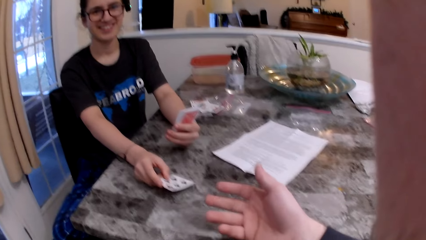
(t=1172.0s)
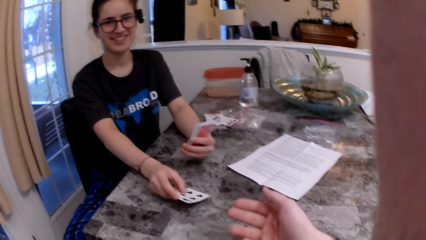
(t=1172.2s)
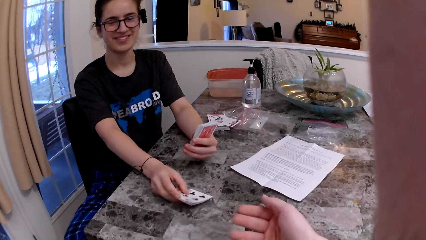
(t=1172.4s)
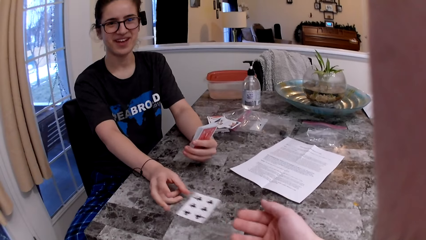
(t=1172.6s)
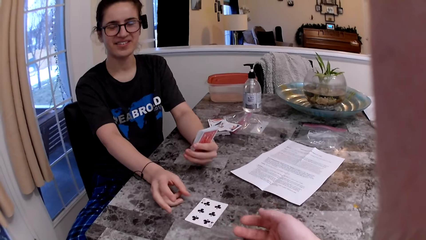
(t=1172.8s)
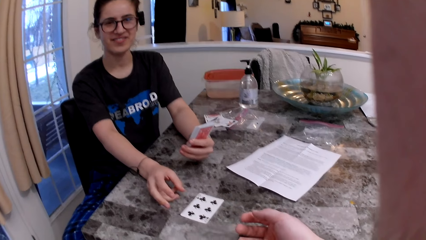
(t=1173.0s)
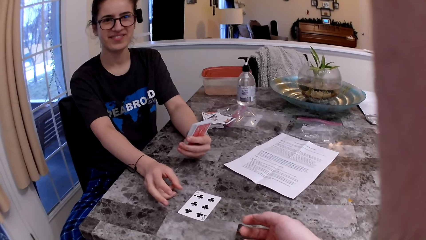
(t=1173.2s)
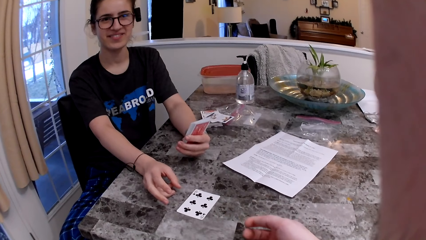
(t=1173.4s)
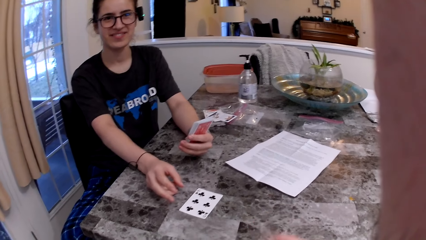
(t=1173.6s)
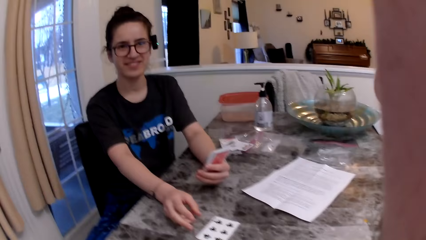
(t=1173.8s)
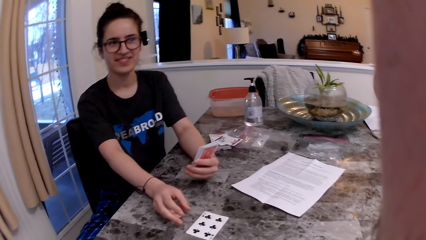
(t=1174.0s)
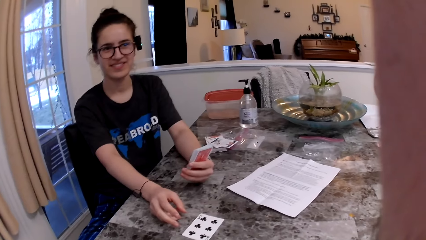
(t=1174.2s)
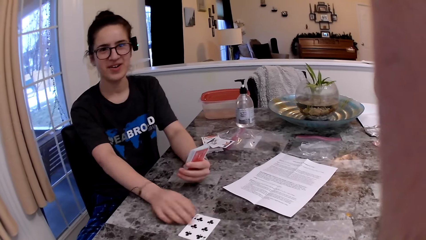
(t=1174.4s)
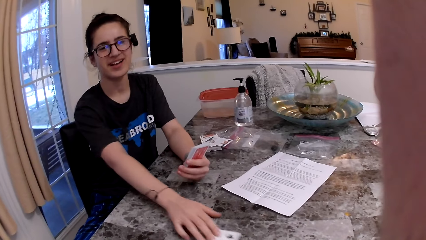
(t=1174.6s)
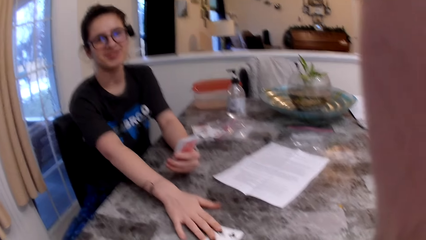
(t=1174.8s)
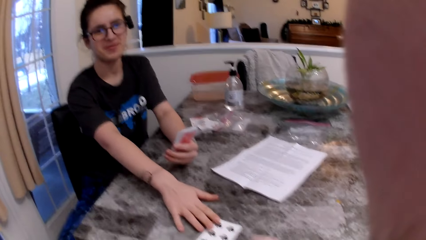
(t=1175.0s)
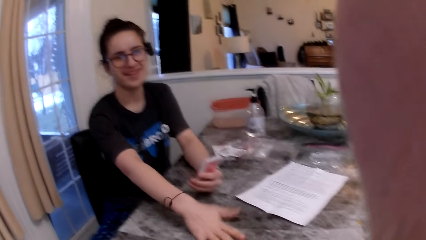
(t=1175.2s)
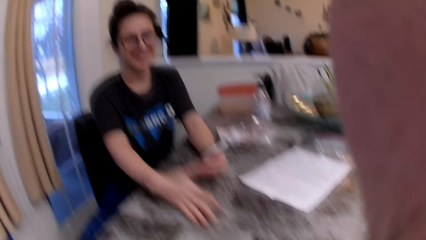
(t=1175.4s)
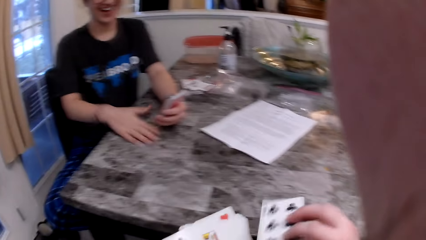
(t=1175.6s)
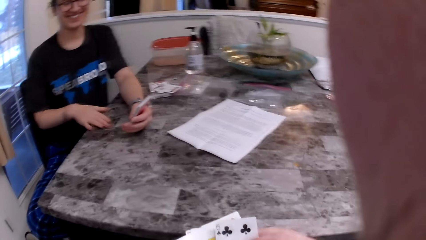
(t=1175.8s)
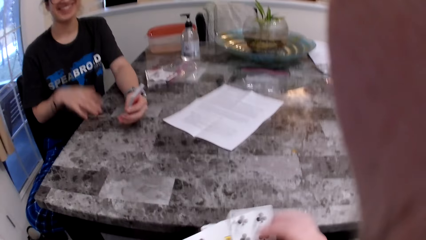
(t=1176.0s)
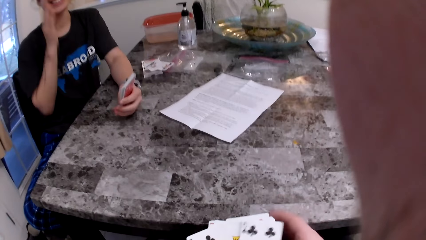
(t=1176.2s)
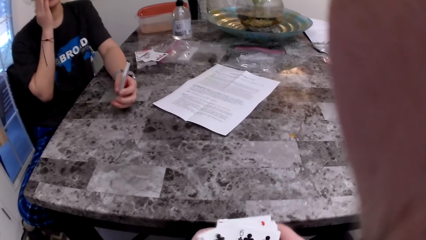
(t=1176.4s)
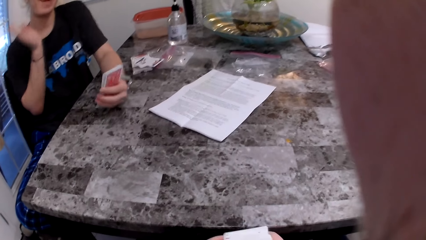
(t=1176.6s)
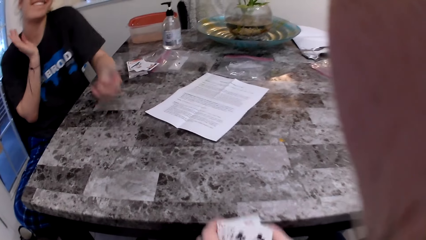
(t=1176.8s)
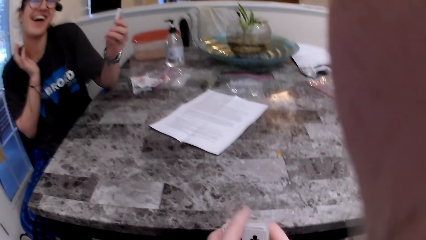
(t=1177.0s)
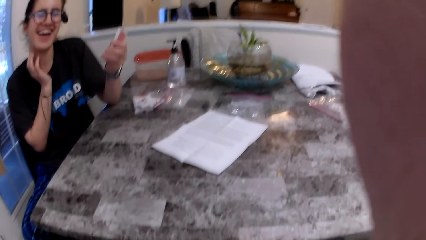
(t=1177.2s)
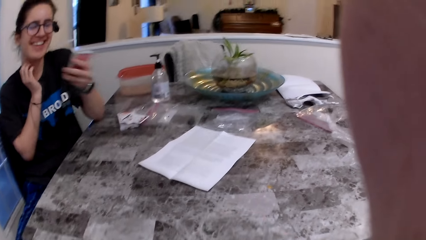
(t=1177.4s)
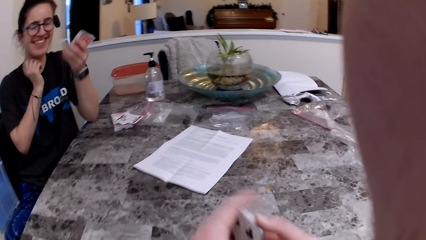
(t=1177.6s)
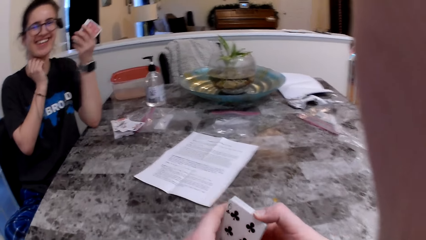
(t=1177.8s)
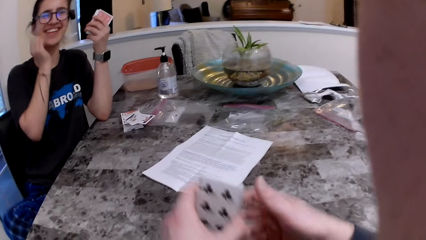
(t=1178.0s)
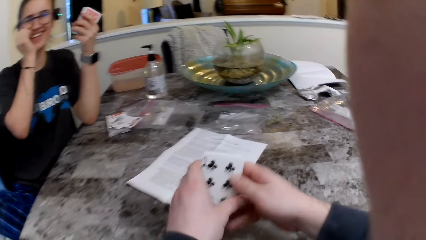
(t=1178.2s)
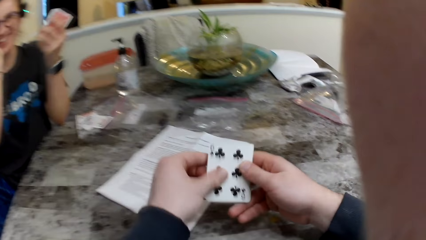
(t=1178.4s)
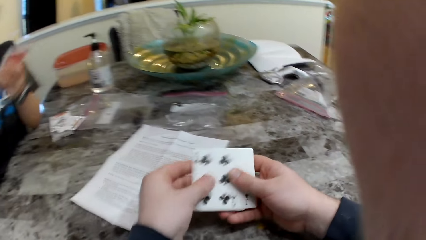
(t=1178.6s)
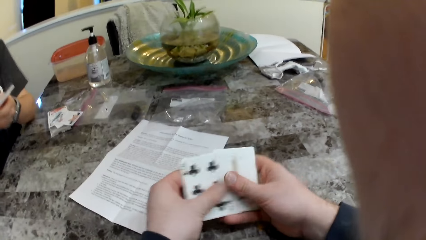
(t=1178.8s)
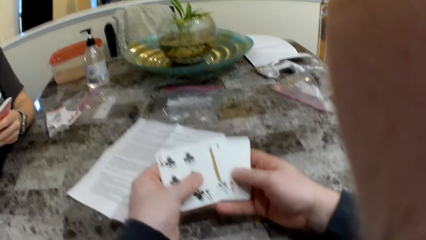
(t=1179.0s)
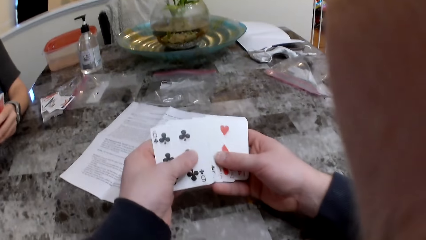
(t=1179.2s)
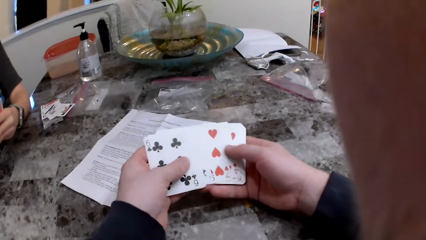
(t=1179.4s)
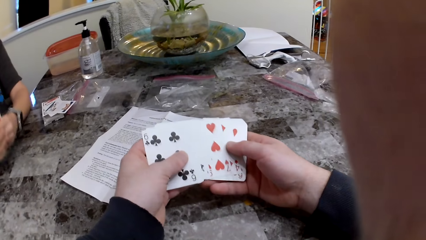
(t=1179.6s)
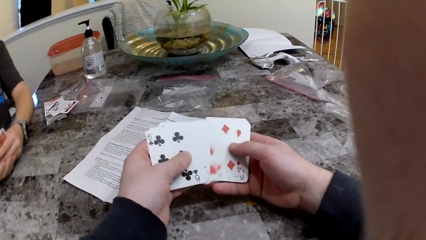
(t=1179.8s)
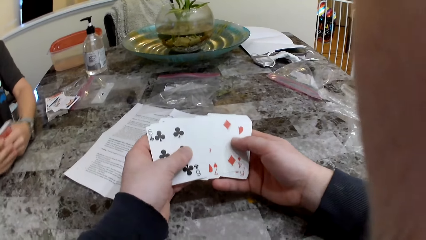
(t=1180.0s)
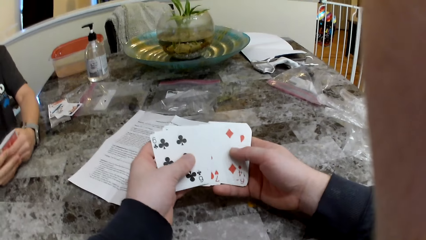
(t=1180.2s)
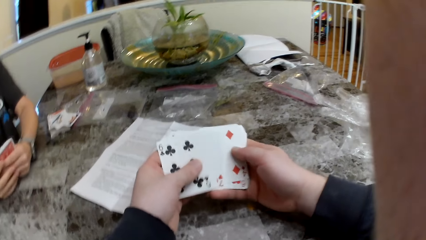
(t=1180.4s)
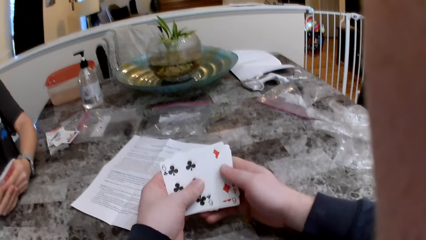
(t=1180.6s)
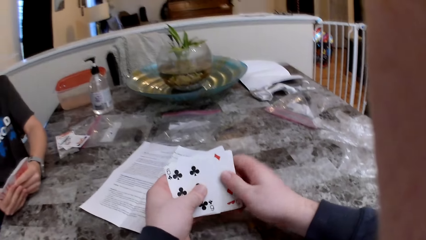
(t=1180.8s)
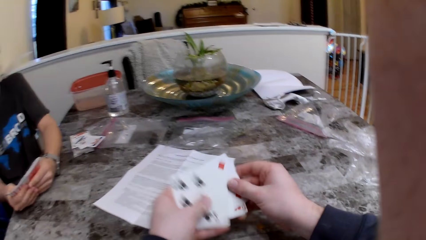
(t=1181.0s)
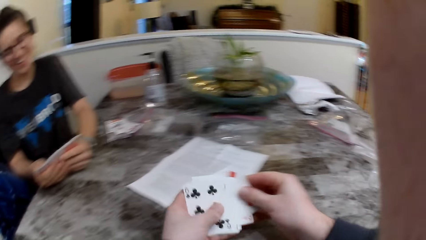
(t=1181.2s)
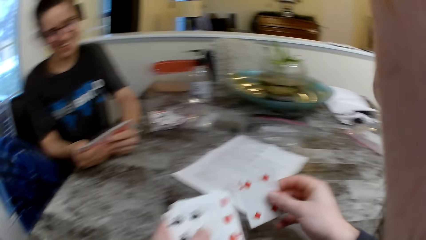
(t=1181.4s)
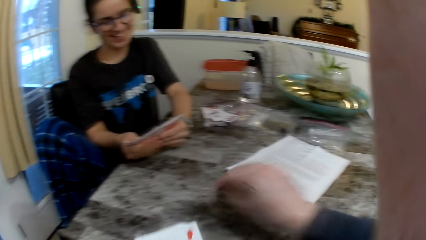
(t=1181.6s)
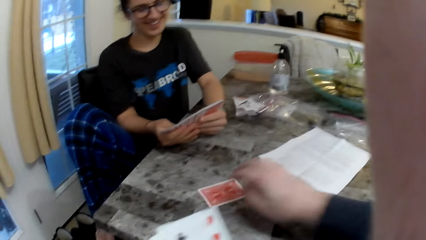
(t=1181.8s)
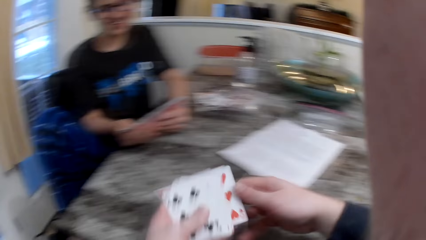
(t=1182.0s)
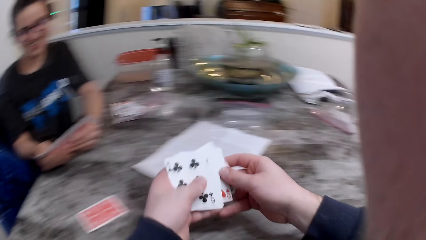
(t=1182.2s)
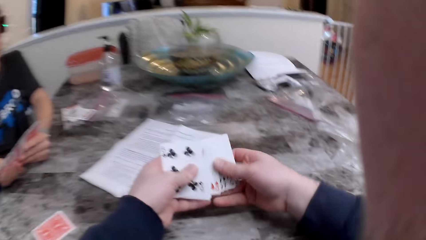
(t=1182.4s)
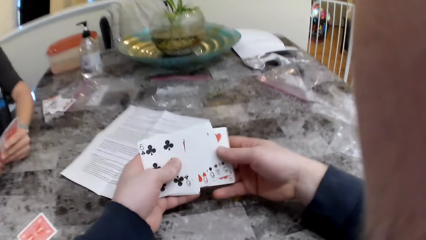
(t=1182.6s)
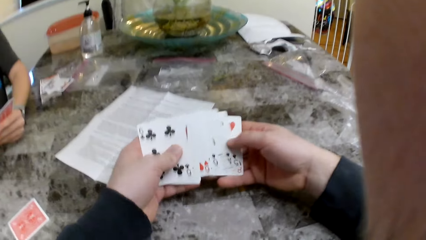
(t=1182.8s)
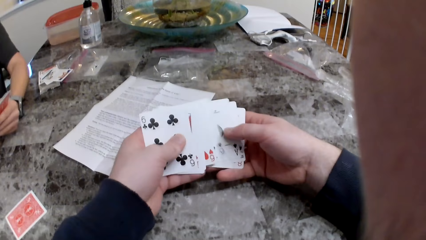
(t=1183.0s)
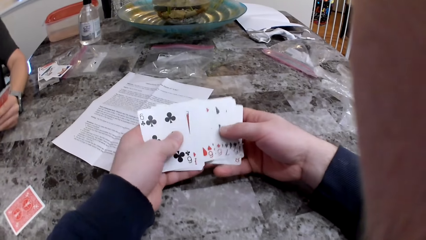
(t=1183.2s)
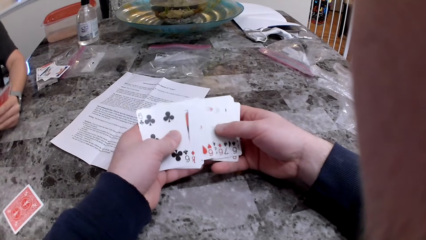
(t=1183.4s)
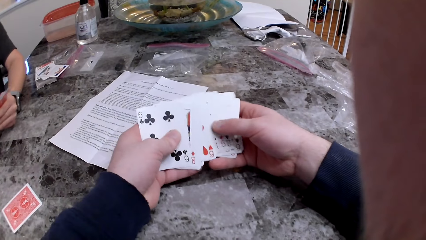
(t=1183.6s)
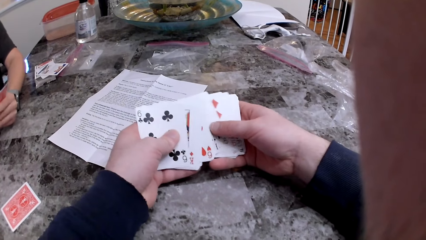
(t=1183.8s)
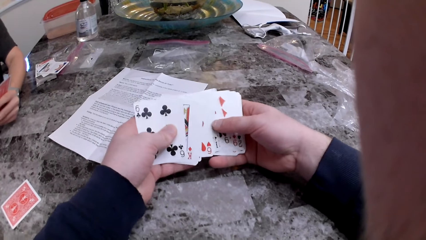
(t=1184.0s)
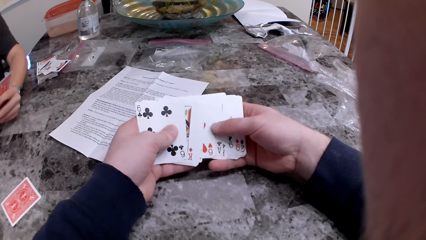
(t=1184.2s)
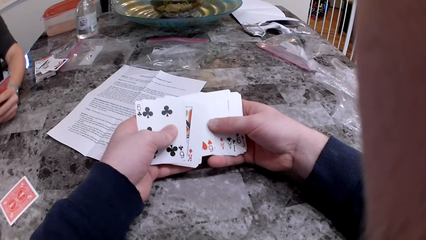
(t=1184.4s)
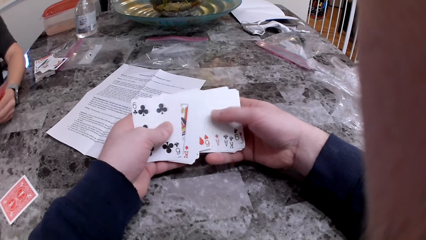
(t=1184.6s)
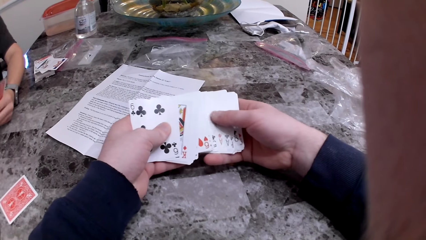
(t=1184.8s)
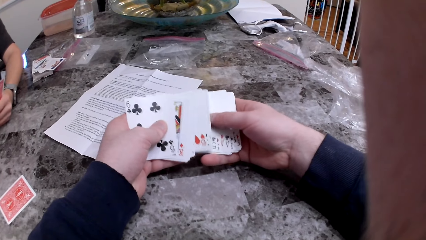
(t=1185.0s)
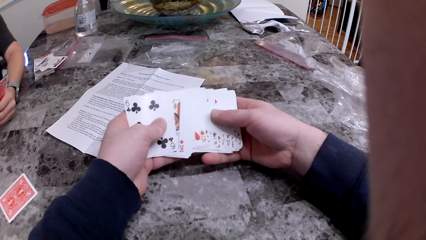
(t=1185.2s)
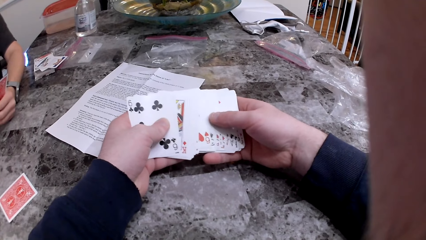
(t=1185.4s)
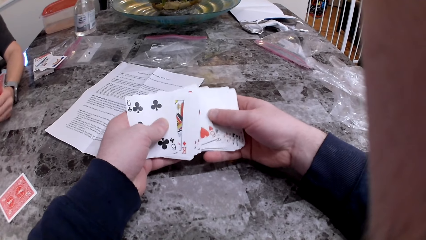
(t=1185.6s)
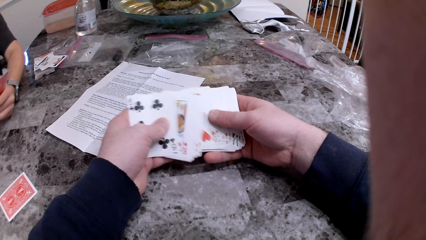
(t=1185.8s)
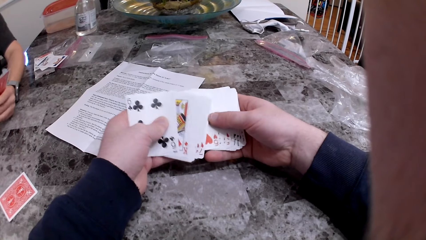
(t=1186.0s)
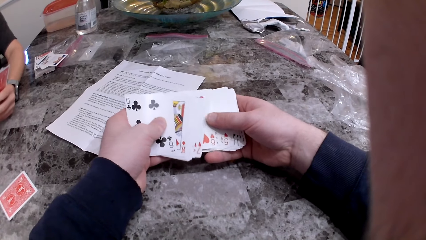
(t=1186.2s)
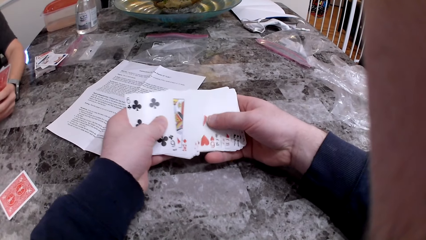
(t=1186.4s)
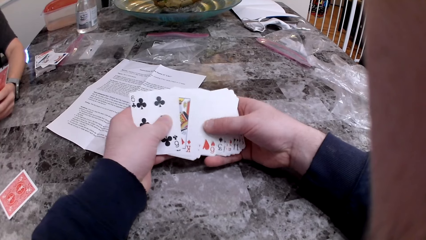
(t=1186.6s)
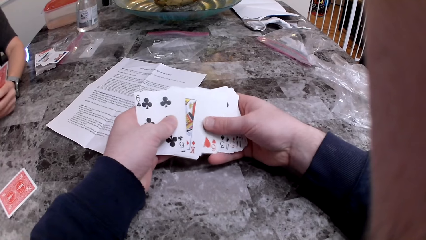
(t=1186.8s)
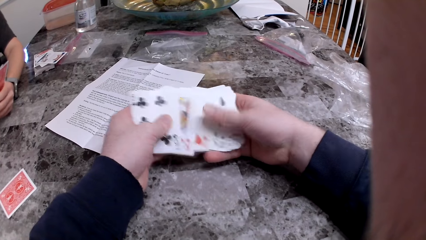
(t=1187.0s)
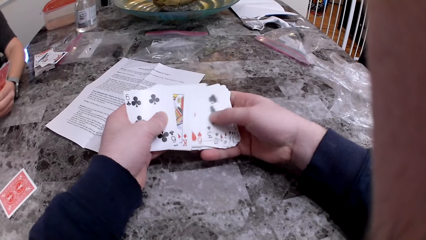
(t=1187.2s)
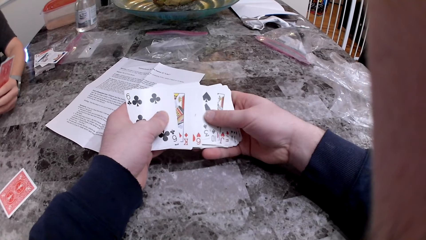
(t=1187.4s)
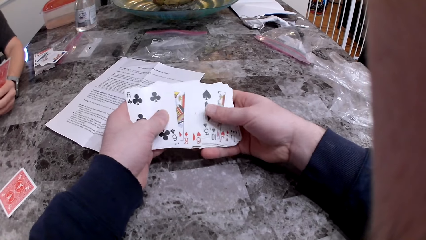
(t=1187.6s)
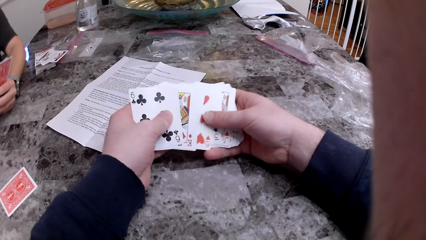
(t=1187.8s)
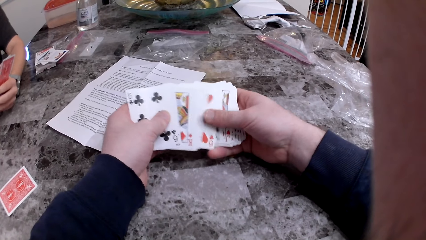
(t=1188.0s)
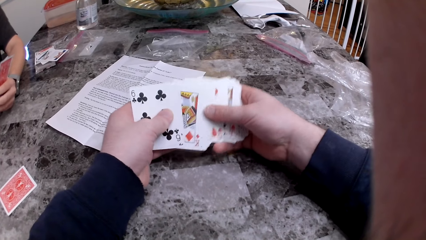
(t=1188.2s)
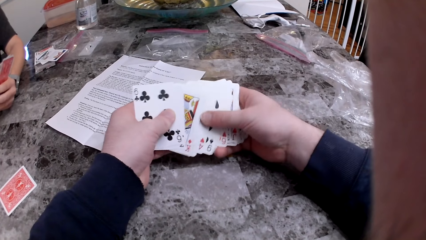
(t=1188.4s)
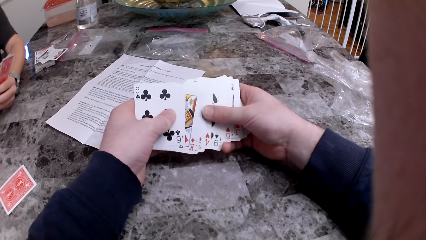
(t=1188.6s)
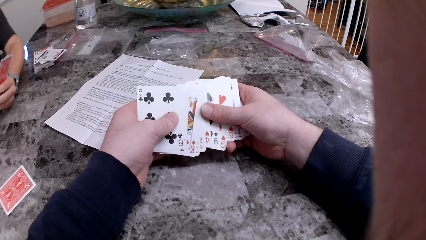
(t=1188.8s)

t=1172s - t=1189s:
The woman drops the card on the table. She pushes the card and passes the card to the camera wearer on the table with her right hand. The camera wearer picks the card from the table. The woman checks the cards. The camera wearer checks the cards. The woman checks the cards. The camera wearer puts the card on the table.
